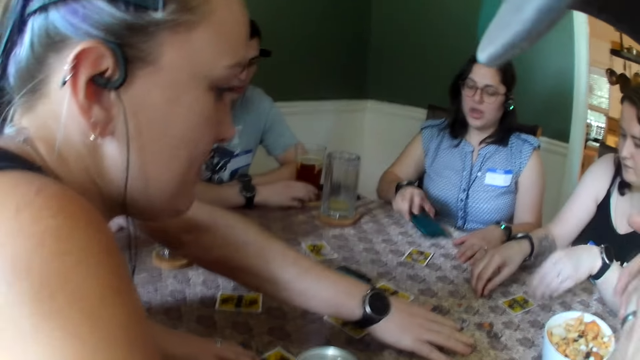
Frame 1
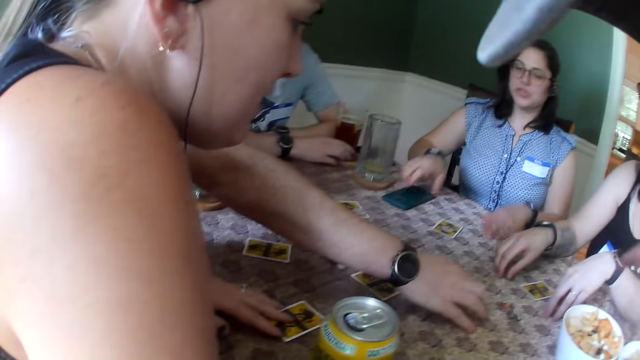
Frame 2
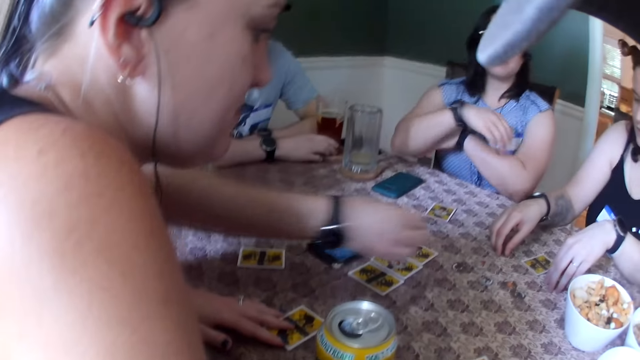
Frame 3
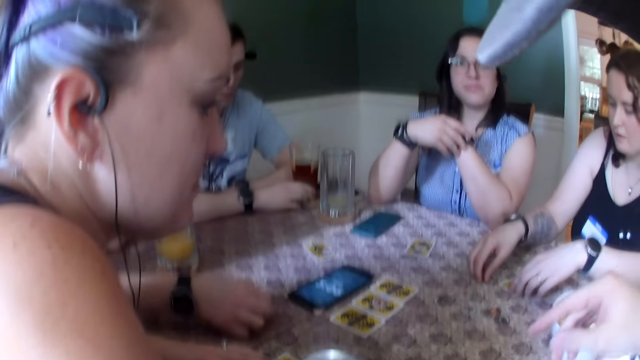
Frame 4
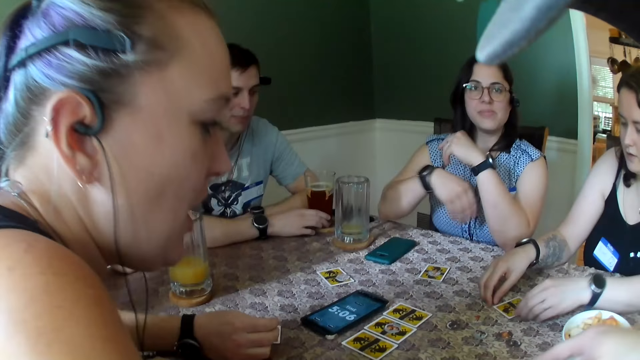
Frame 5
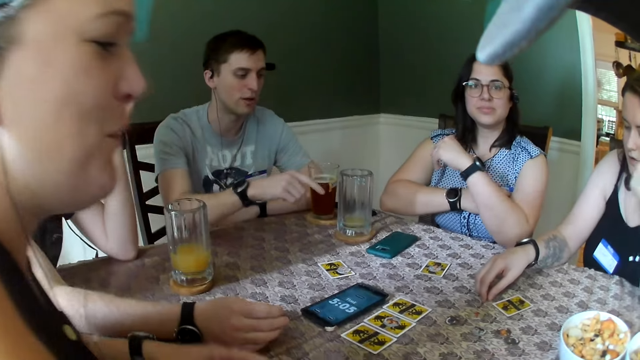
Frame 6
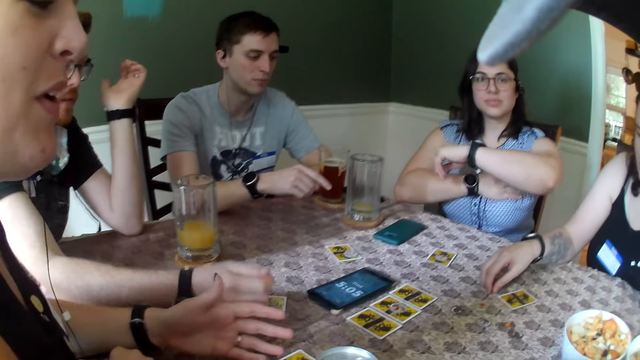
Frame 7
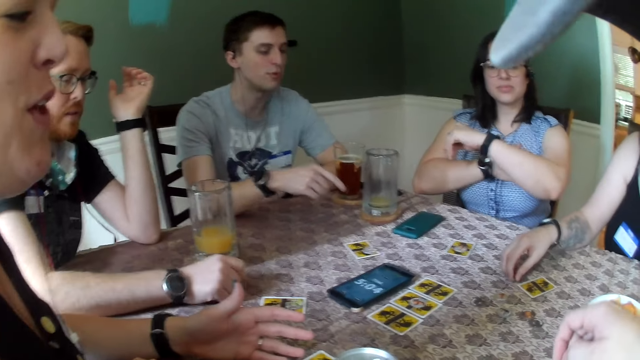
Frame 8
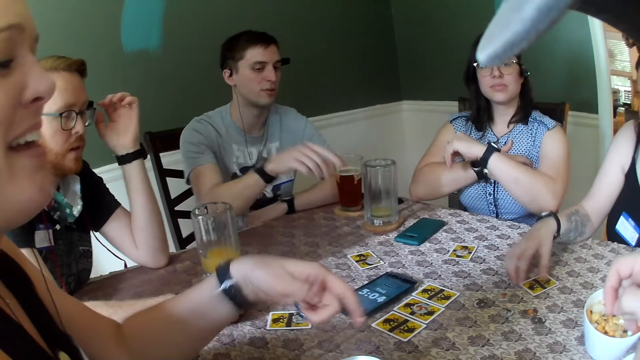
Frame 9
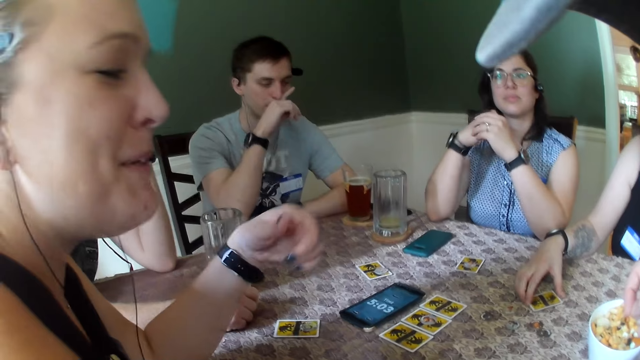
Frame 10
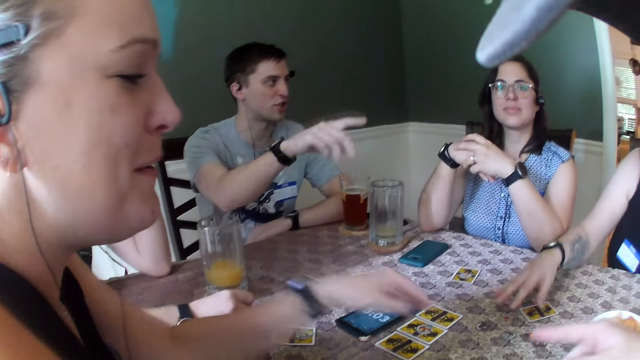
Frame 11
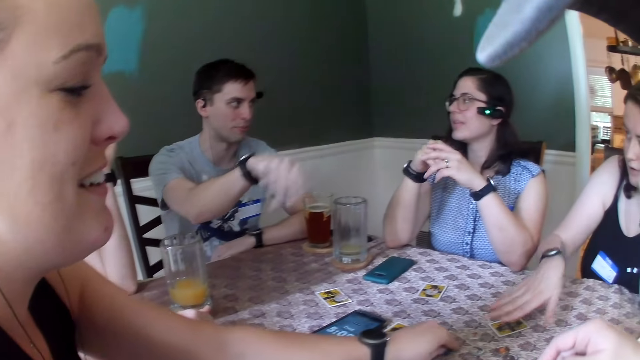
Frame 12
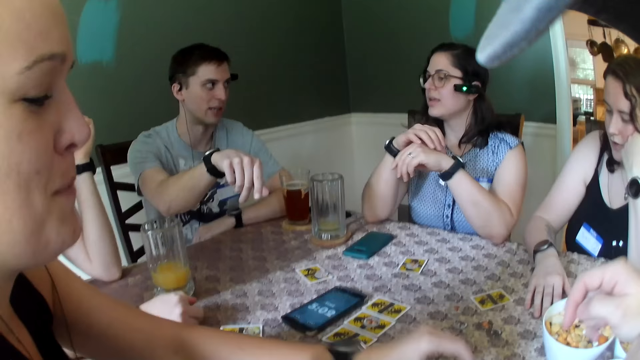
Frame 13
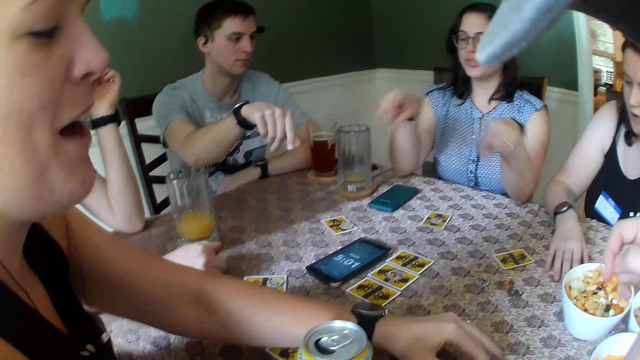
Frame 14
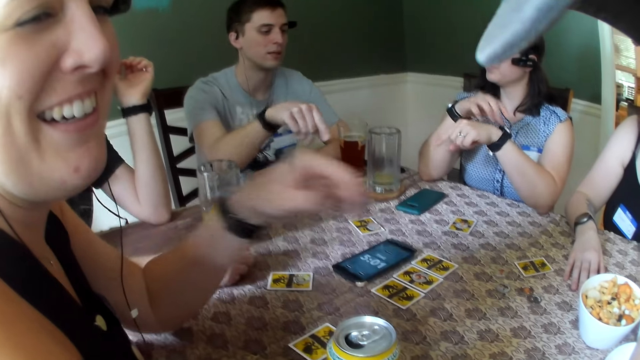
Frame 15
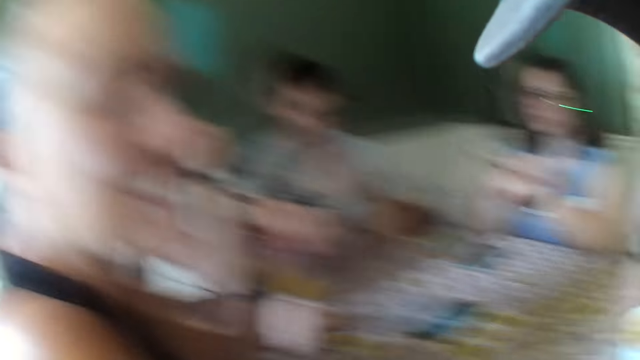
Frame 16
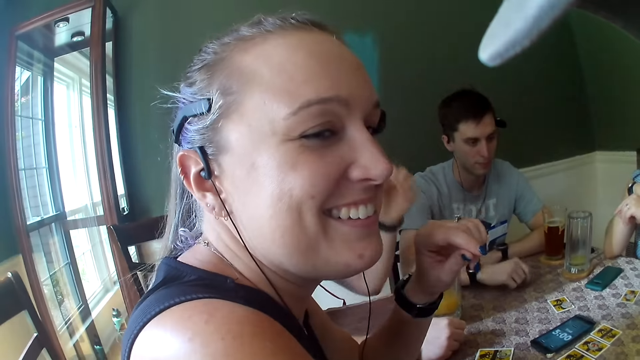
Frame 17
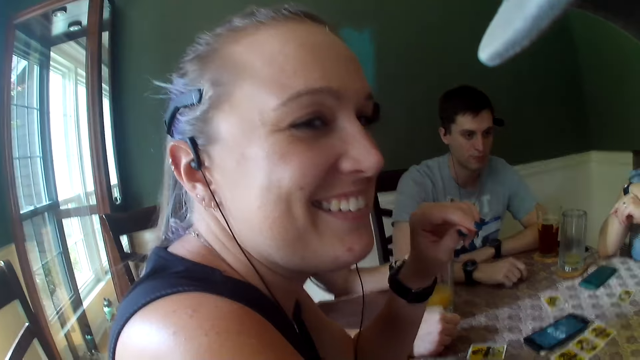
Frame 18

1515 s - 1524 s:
A man picks up a card. The camera wearer speaks to everybody on the table. Another man interacts with a woman. Another woman interacts with the camera wearer. Another woman touches a card.

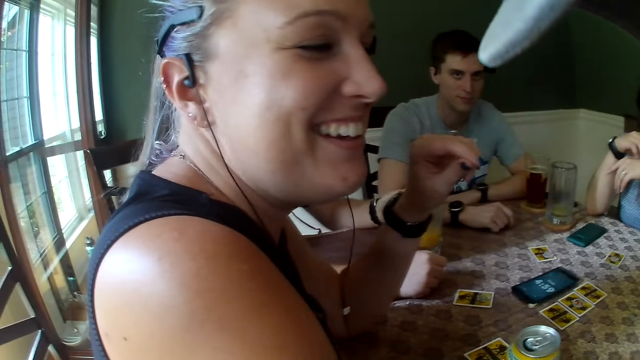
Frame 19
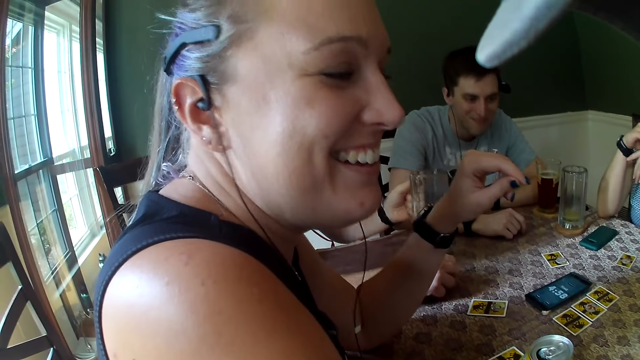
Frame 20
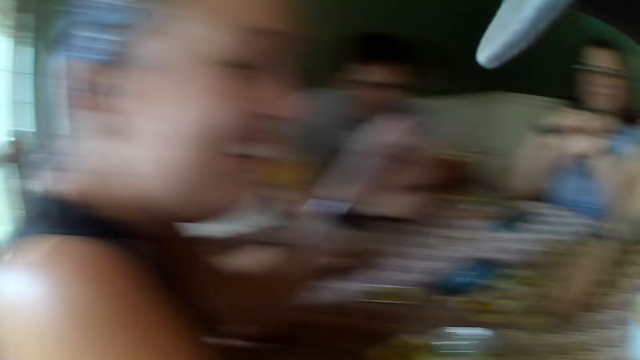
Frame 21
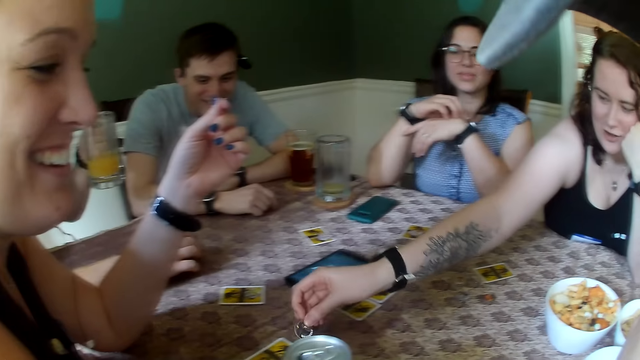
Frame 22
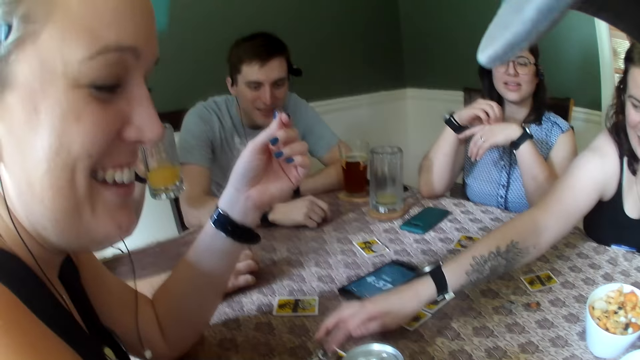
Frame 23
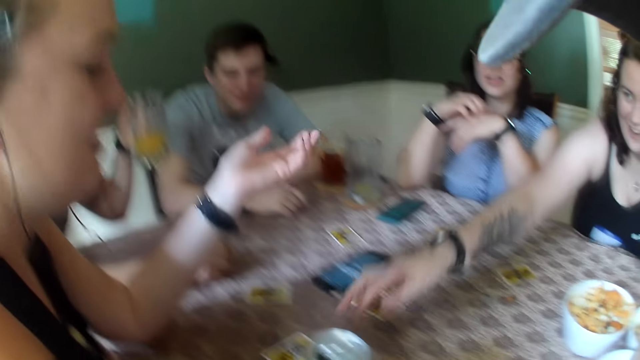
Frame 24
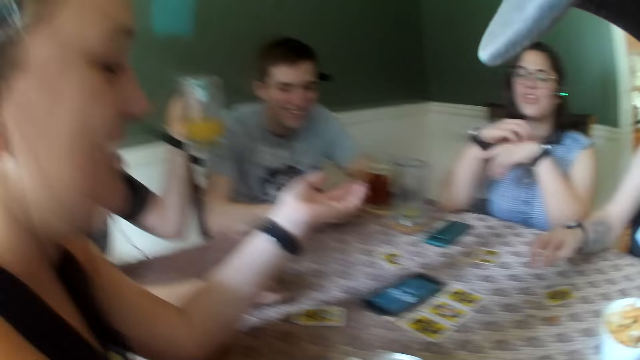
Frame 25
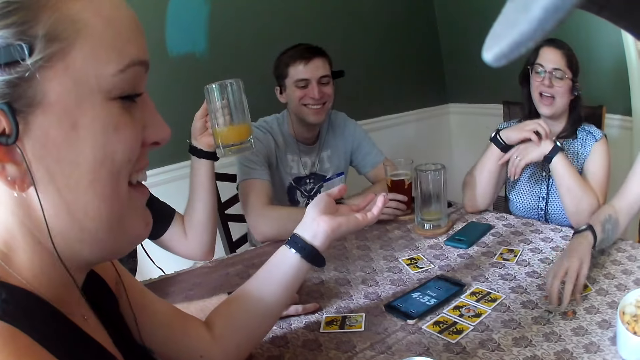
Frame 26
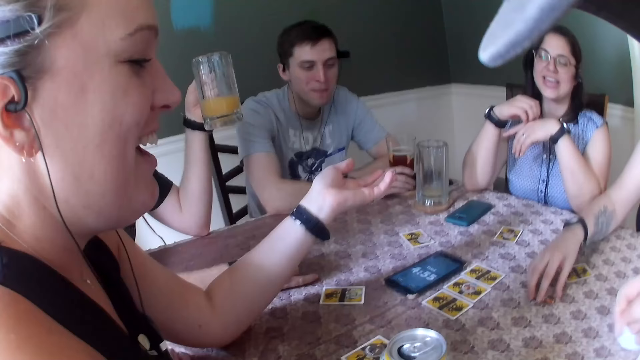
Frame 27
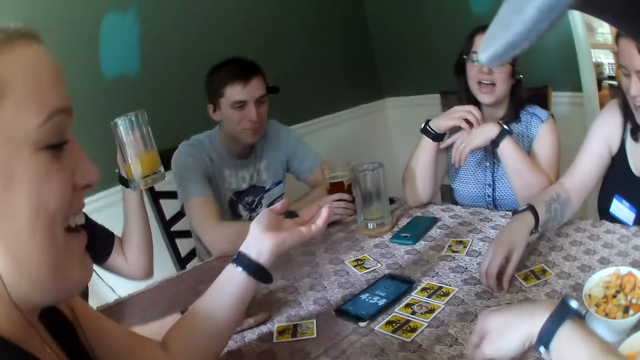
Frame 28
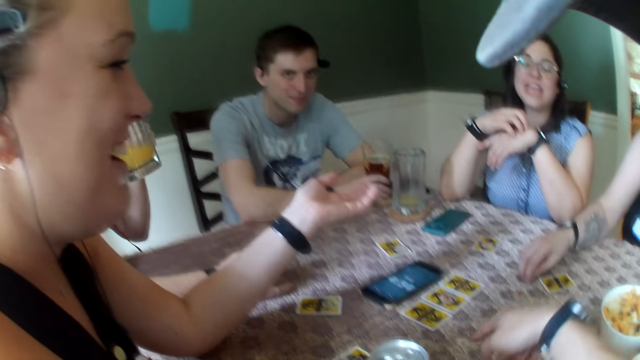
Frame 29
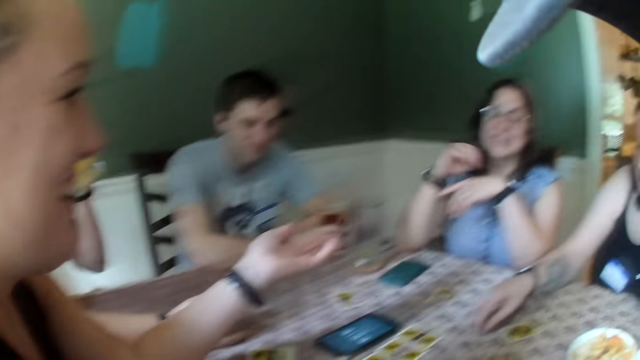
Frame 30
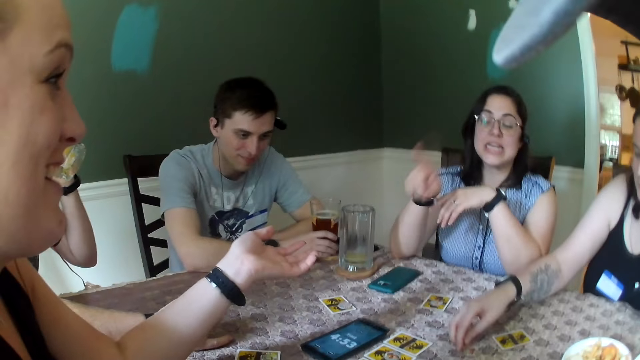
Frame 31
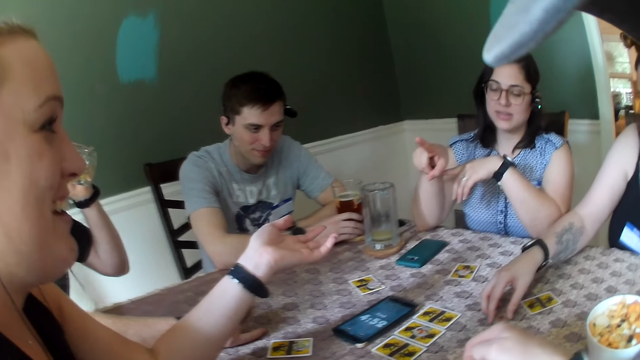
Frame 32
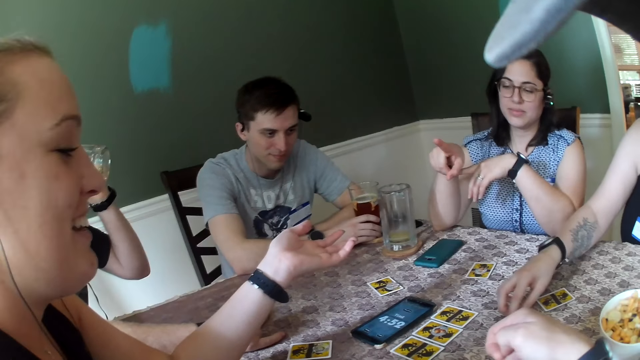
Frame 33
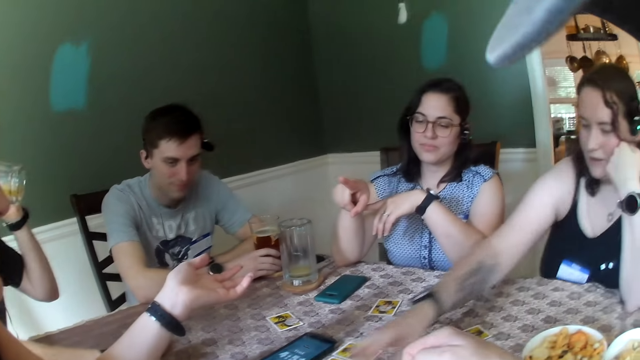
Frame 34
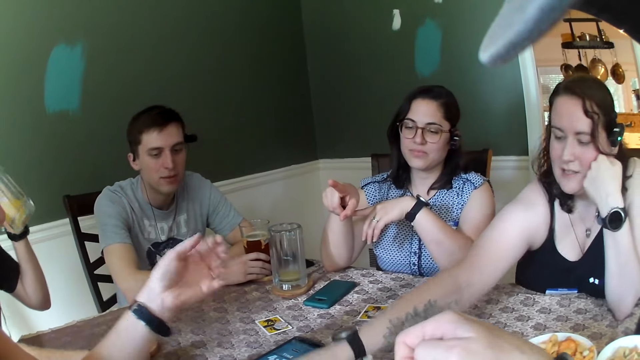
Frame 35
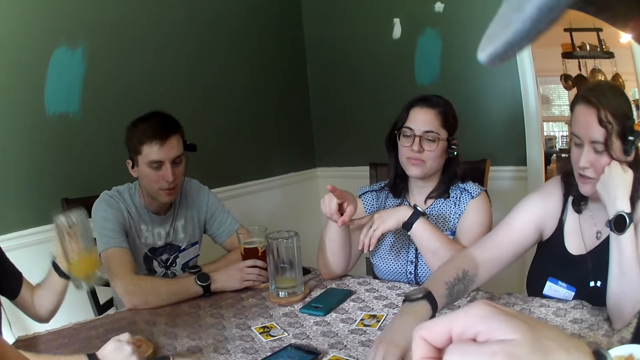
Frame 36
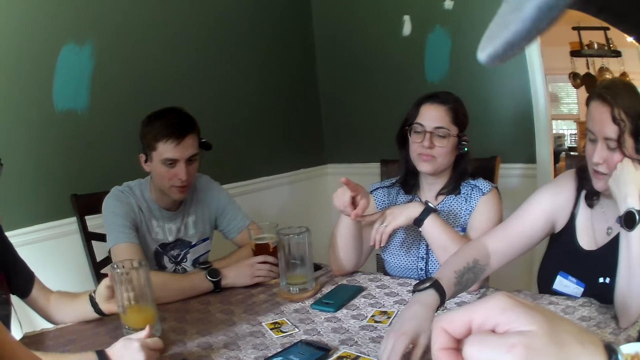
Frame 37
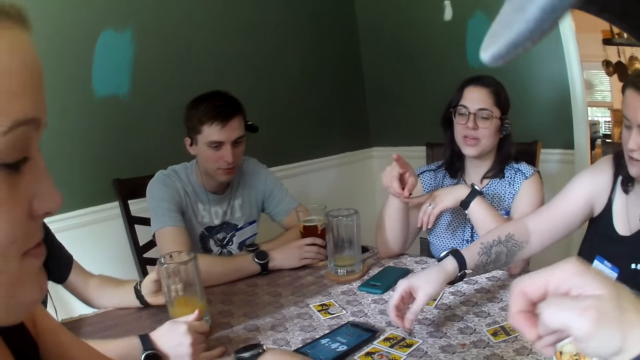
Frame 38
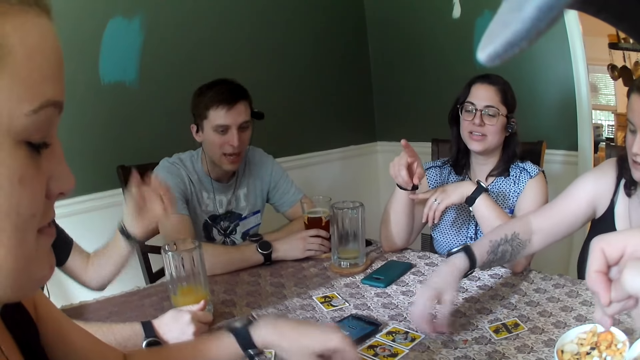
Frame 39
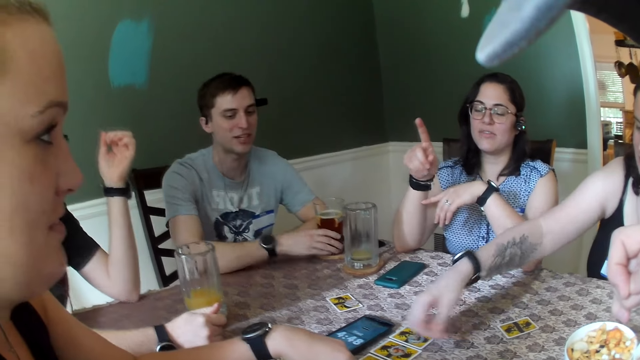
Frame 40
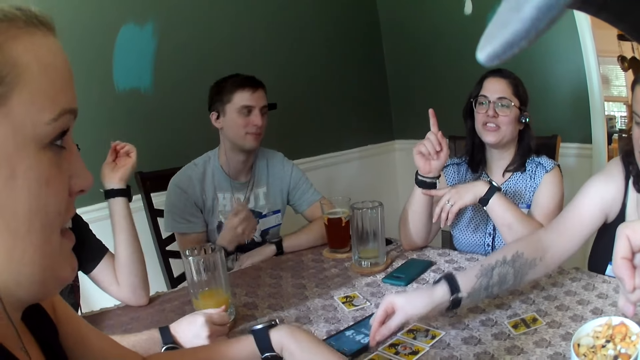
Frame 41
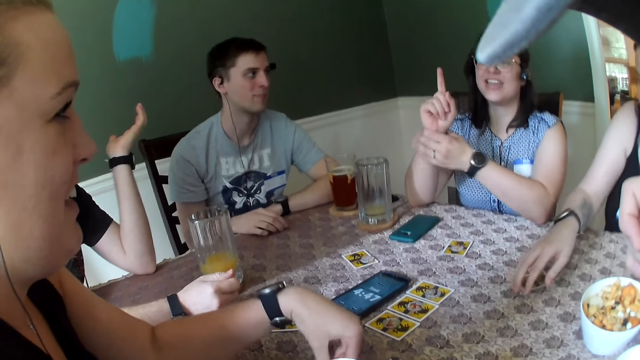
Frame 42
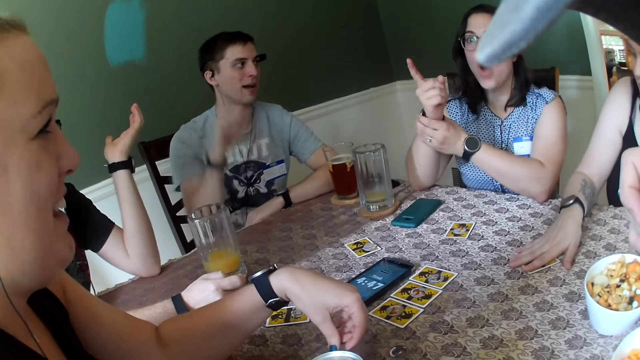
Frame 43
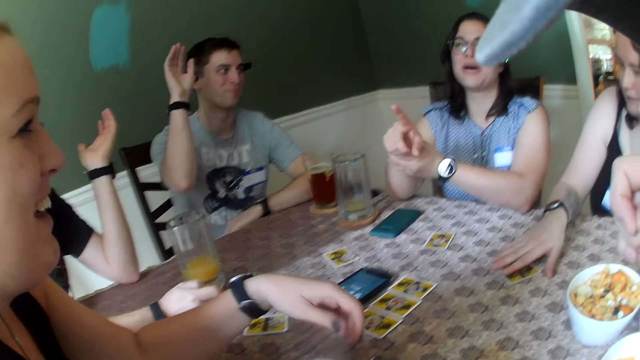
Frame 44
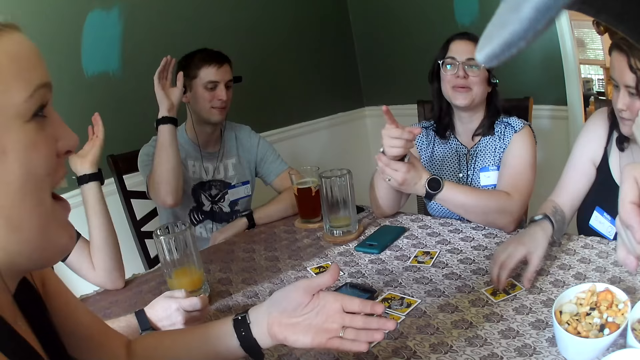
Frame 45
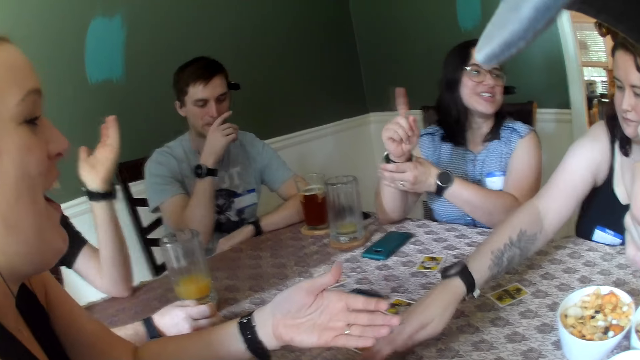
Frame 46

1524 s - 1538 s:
A woman puts something down. Another woman speaks to the first woman. A third woman speaks to the first woman. A man holds a glass. The first woman touches a card. Another man speaks to the third woman and the second woman.
